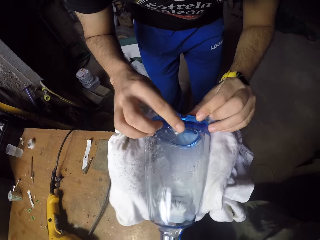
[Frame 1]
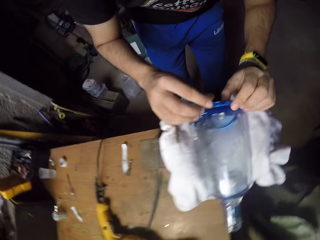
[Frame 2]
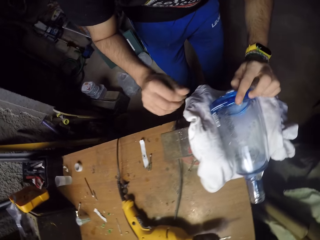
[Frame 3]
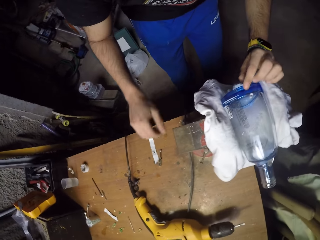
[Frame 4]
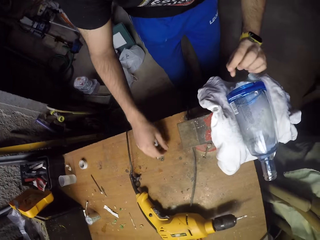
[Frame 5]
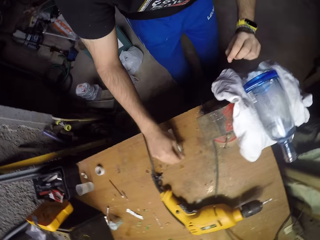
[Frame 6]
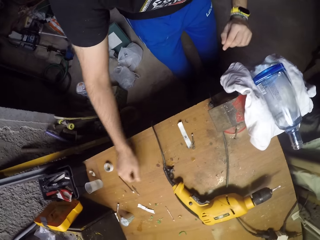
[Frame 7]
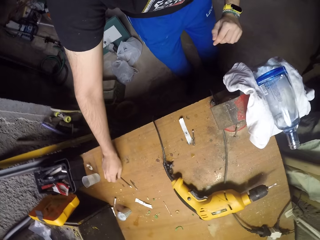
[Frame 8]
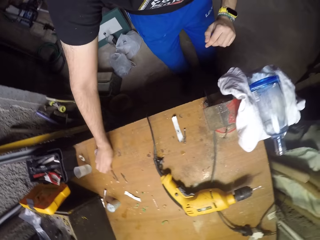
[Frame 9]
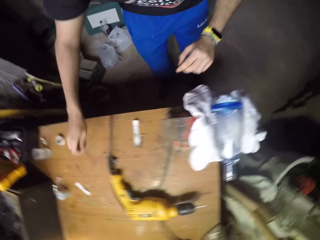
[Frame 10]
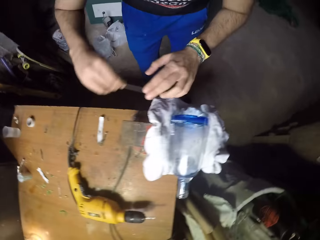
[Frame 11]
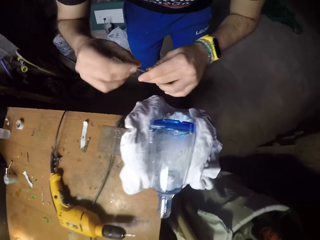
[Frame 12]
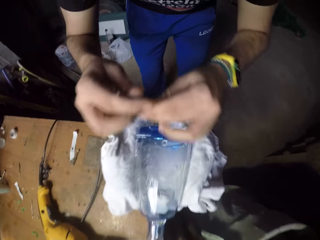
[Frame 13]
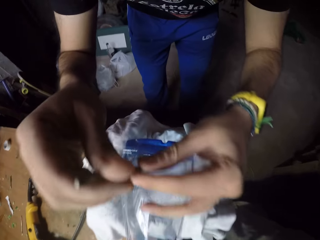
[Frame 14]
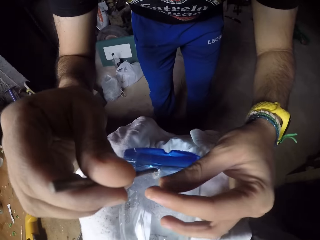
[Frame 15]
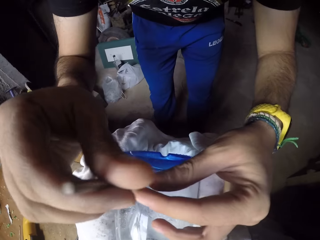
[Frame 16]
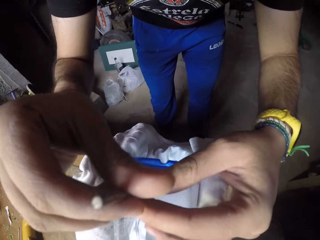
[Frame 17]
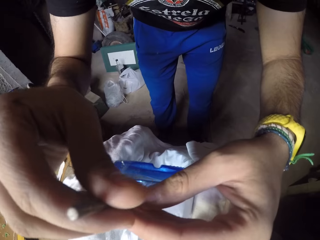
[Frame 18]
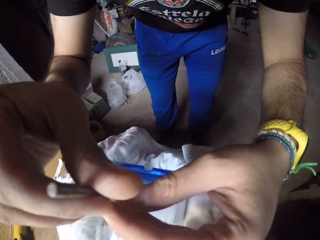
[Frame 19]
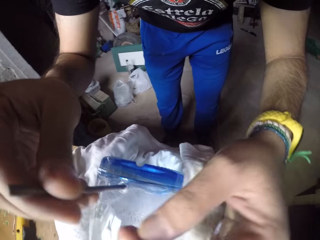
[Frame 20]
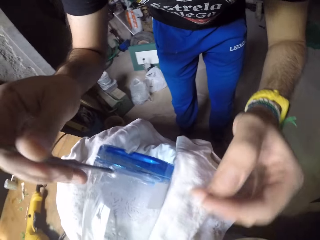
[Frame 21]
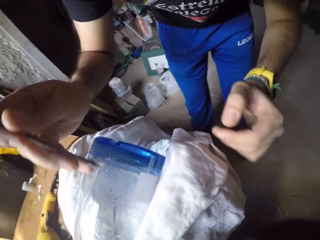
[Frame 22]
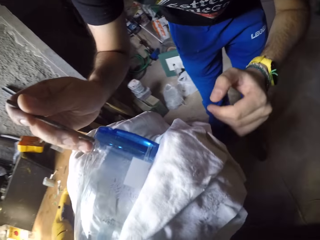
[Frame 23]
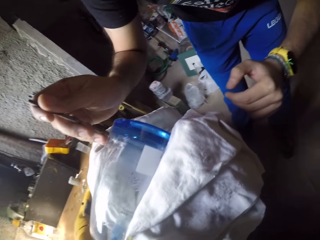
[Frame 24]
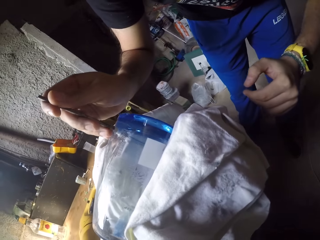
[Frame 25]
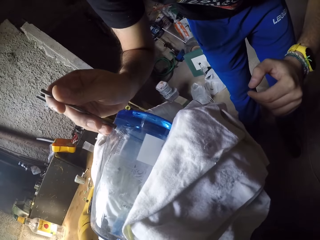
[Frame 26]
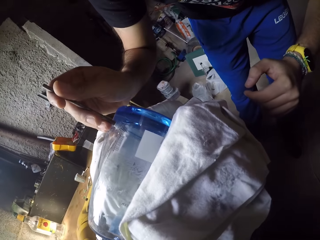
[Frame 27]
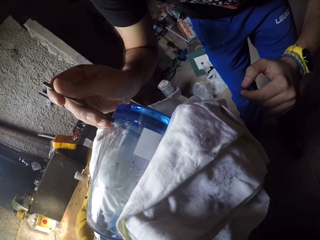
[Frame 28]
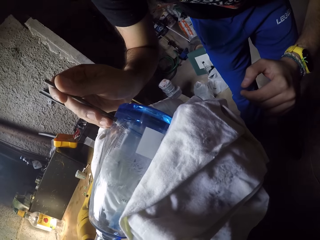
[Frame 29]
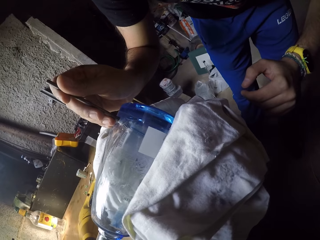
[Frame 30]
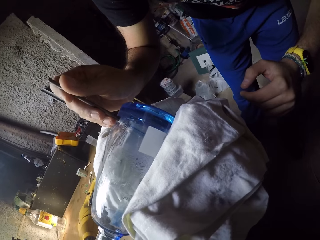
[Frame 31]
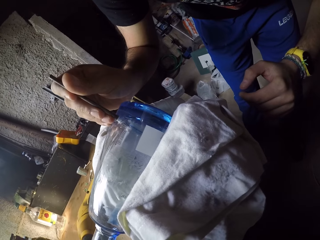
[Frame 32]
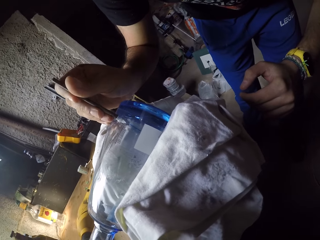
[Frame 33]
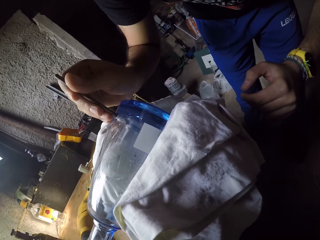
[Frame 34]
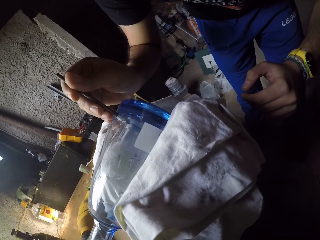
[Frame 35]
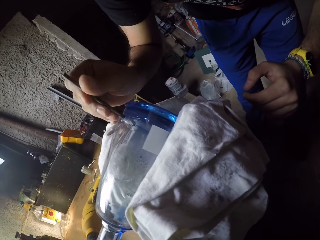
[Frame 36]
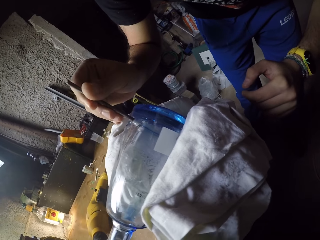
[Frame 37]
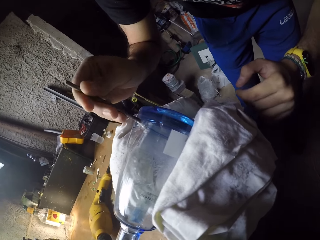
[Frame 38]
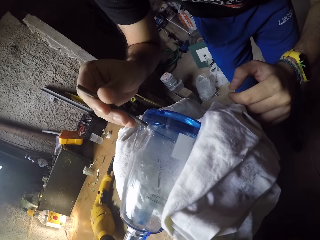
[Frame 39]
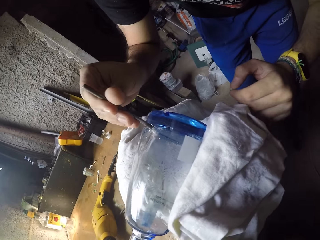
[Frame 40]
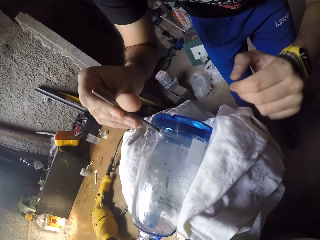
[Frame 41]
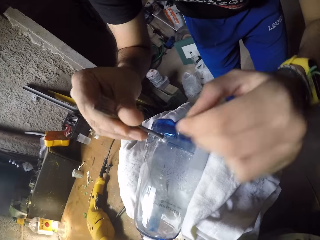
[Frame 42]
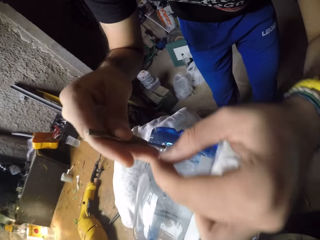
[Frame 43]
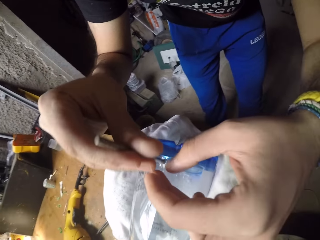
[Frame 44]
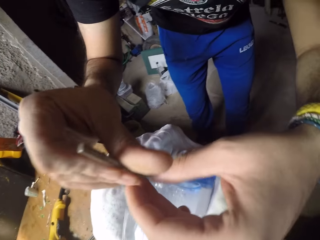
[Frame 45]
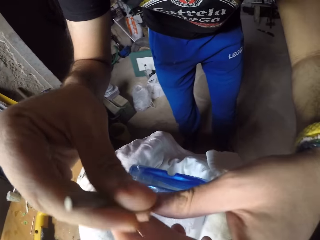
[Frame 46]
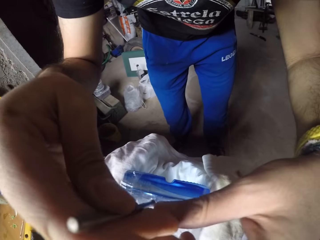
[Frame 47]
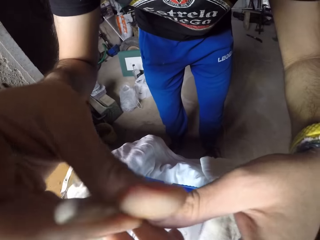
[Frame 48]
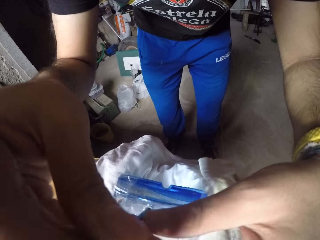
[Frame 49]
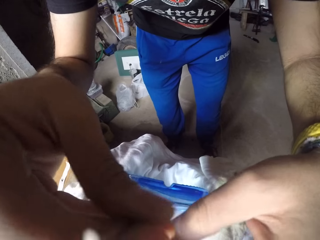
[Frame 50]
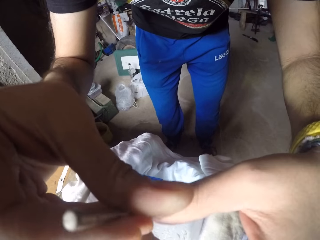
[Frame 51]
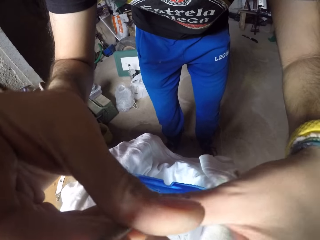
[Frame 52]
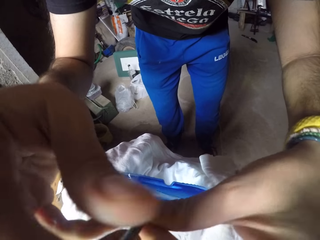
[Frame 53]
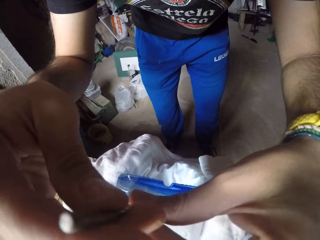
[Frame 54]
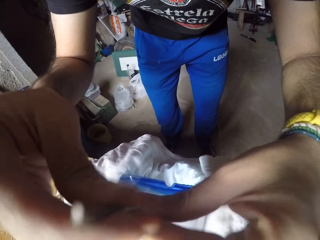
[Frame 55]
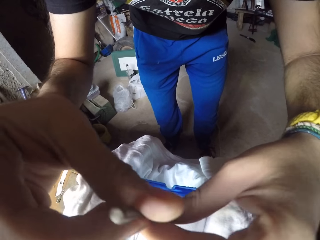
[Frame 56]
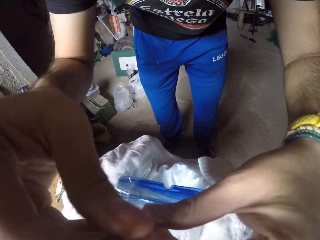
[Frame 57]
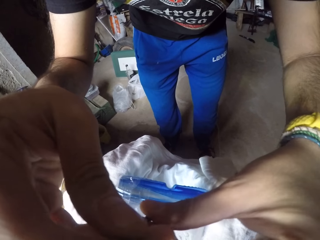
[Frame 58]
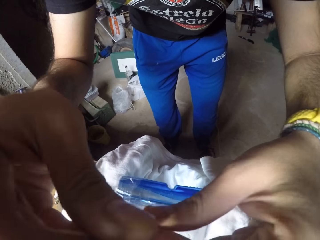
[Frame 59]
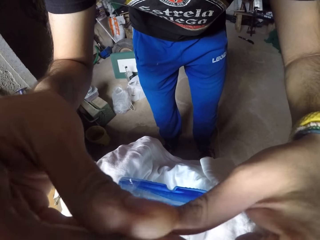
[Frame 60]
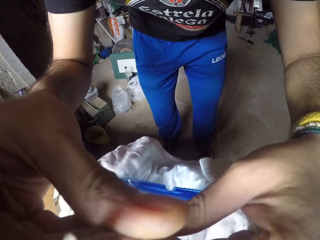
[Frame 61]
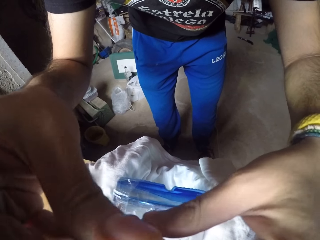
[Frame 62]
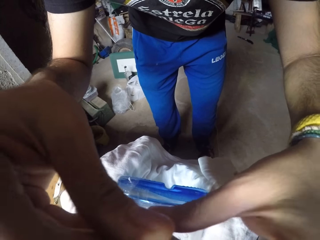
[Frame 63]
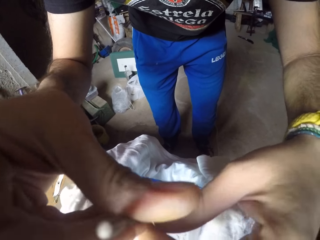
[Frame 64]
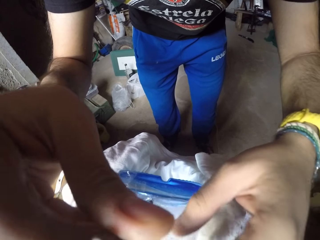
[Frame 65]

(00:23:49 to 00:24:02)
The camera wearer picks up a drill bit or nail from the workbench with his right hand. He grips the drill bit in both hands. He puts the nail in the glass. He turns the nail in the glass. He chisels the edges of the hole on the bottle with the drill bit in both hands.

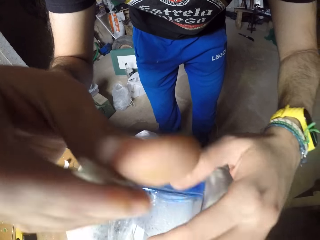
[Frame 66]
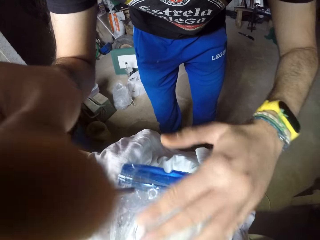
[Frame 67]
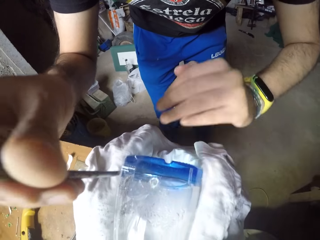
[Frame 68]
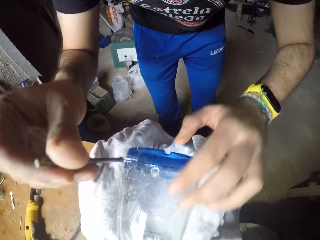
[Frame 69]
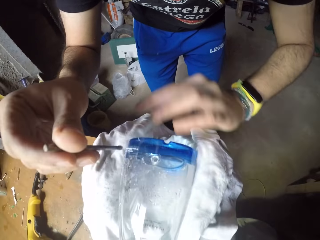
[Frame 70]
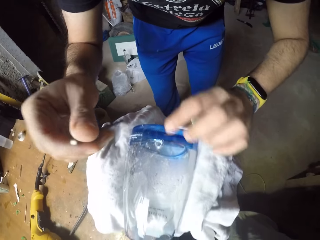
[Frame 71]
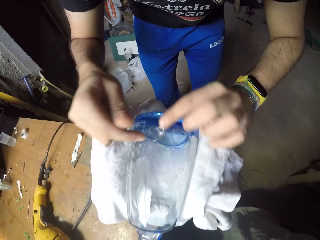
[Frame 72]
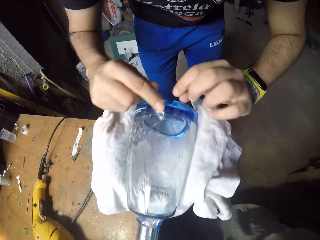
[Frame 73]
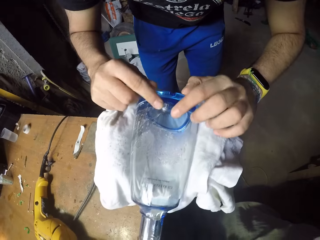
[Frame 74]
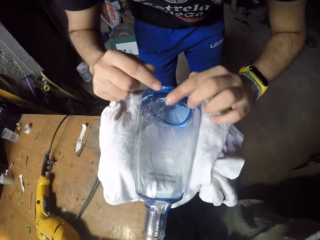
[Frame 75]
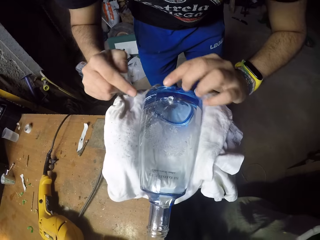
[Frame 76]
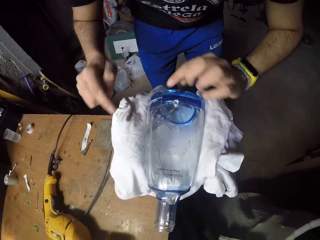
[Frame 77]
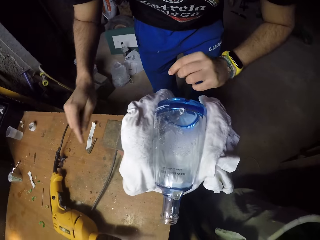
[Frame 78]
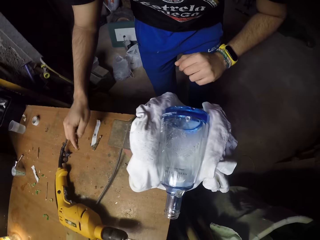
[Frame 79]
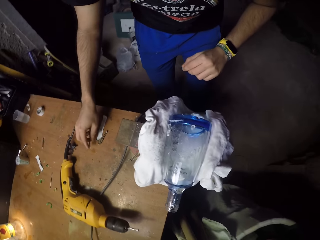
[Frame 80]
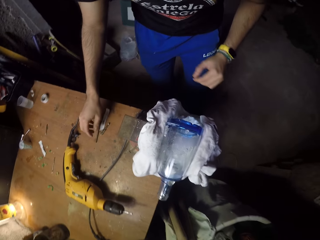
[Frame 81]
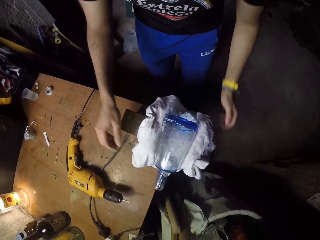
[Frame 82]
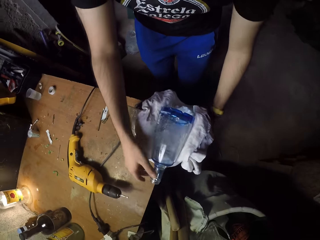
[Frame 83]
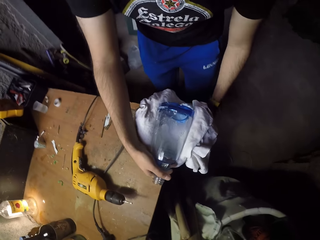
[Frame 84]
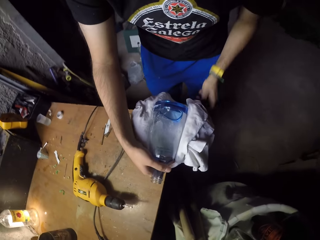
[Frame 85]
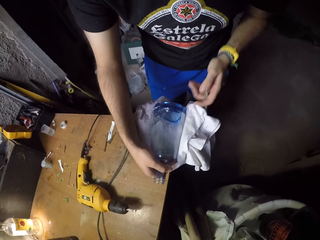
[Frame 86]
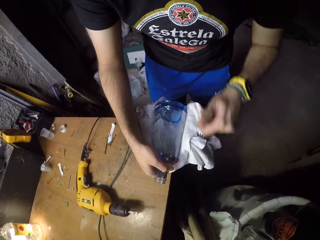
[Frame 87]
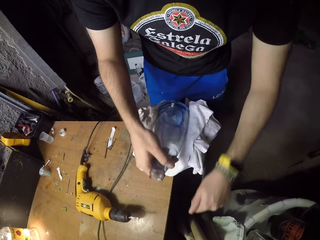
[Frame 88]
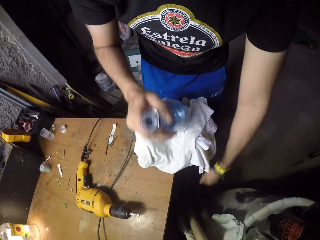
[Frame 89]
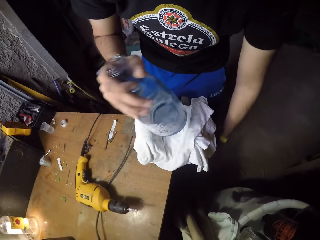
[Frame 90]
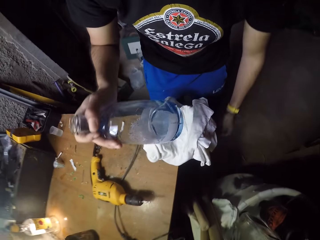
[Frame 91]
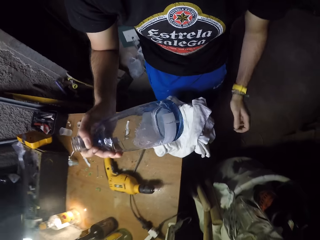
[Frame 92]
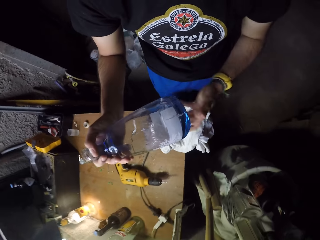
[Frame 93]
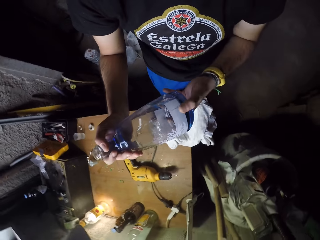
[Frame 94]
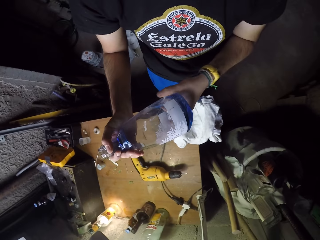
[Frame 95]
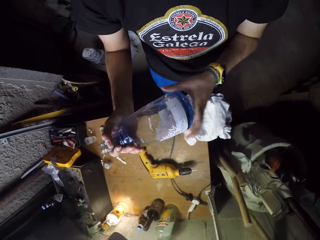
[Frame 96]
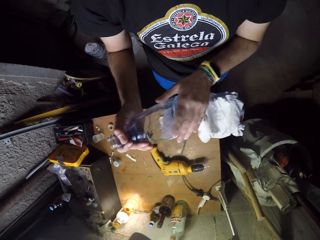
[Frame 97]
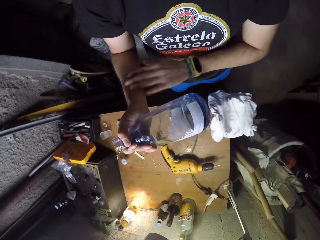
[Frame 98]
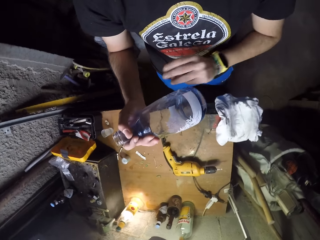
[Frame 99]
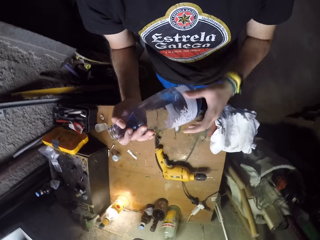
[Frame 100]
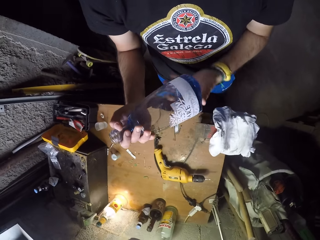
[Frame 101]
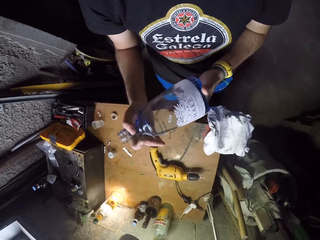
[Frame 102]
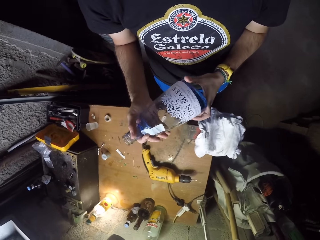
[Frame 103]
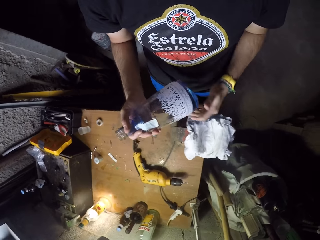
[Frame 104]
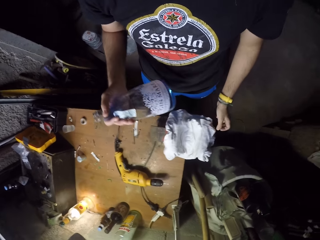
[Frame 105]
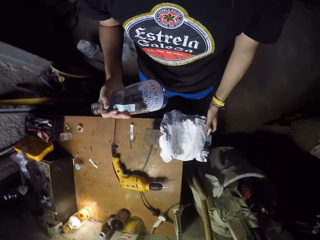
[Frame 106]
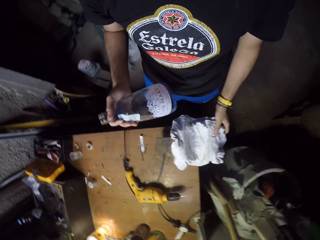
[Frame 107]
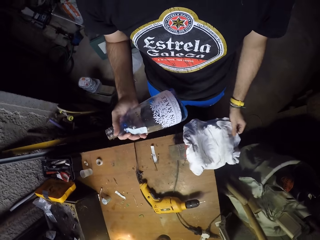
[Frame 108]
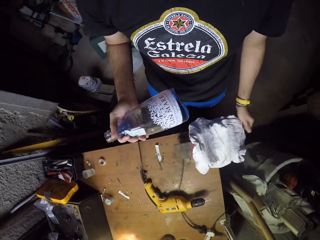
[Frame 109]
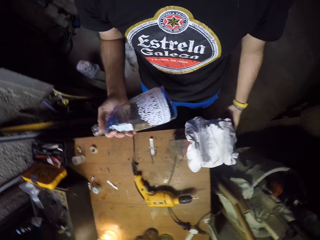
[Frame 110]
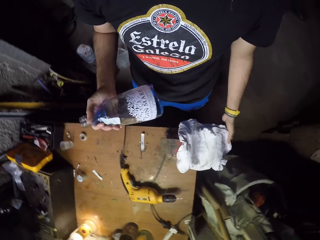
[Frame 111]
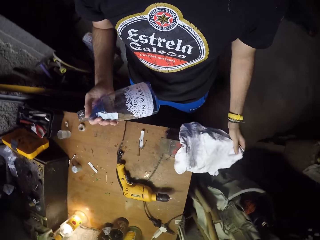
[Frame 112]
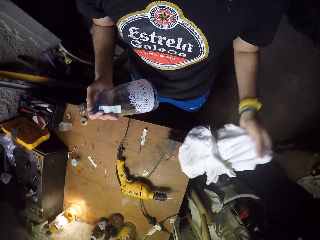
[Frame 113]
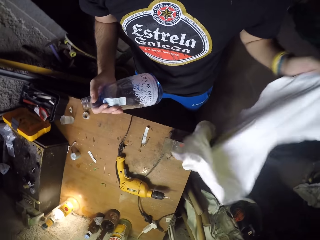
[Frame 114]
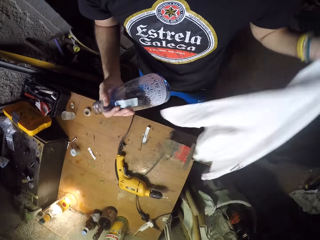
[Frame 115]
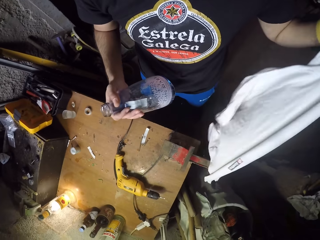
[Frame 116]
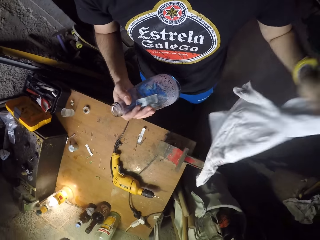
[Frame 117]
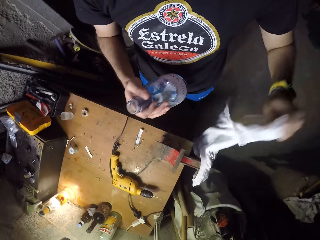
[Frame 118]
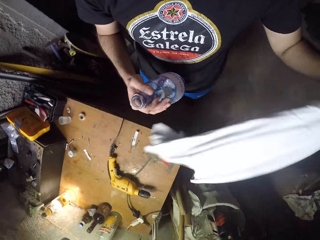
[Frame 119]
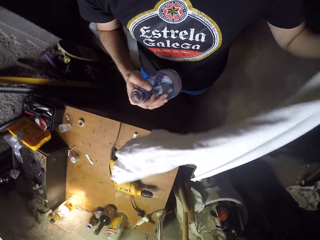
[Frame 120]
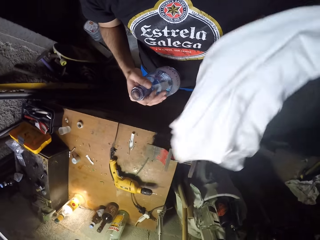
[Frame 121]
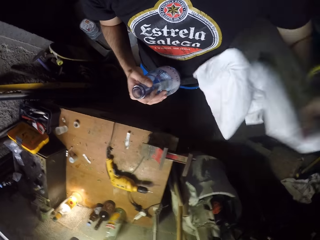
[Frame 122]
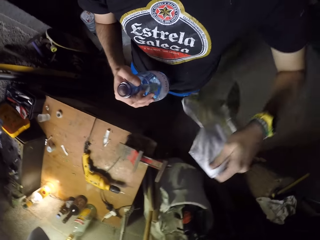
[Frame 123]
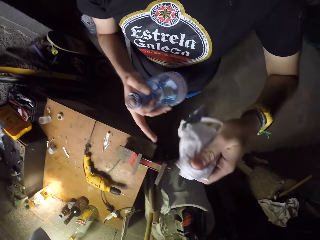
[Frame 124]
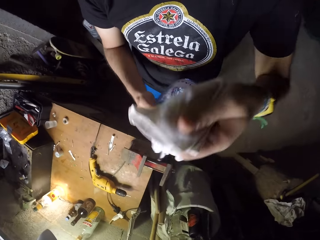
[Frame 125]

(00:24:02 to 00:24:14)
The camera wearer wipes the hole on the bottle with his left hand. He wipes the hole on the bottle with his right hand. He drops the drill bit on the work bench with his right hand. He grips the neck of the bottle with his right hand. He unlocks a bench vice's handle on the workbench with his left hand. He turns the metal. He lifts the bottle on the workbench with his right hand. He rubs the bottle with his left hand. He holds the bottle's bottom in his left hand and turns the bottle with his right hand. He picks the white cloth from the jaw of the bench vice with his left hand. He touches the cloth.
